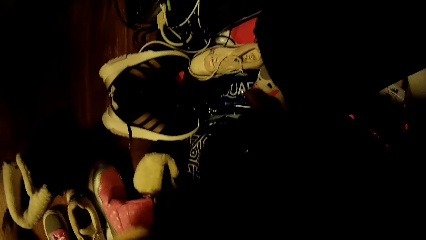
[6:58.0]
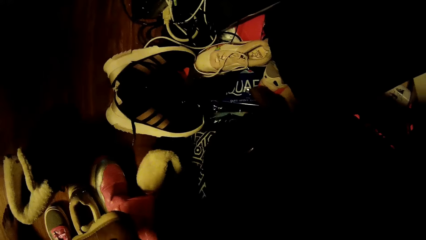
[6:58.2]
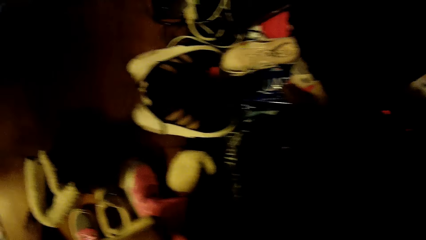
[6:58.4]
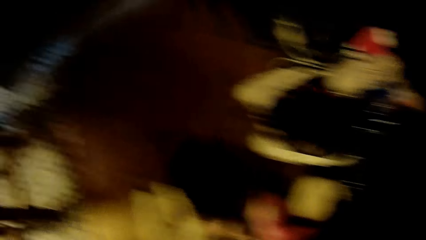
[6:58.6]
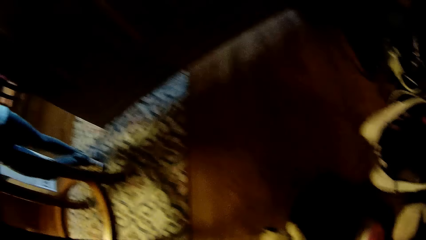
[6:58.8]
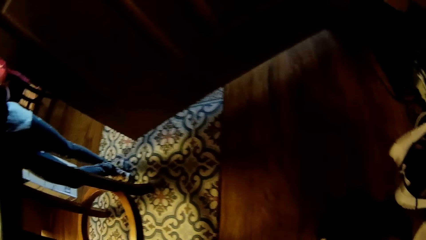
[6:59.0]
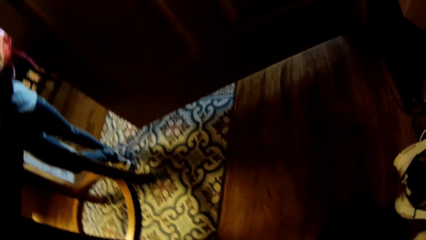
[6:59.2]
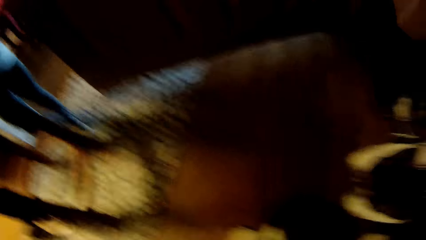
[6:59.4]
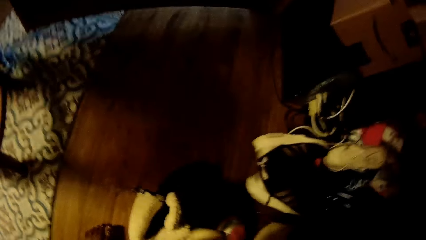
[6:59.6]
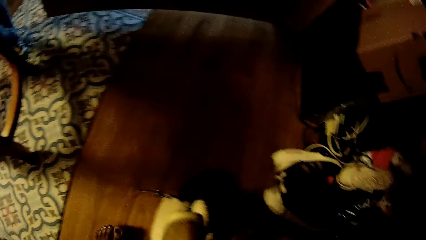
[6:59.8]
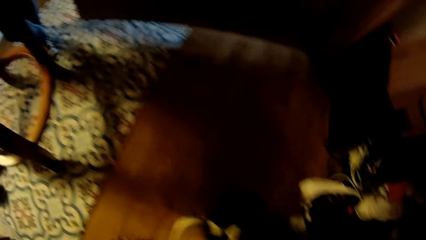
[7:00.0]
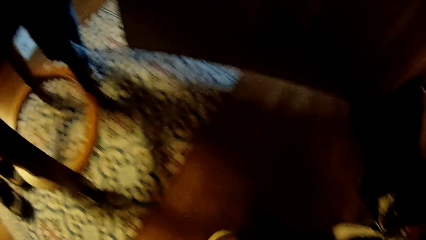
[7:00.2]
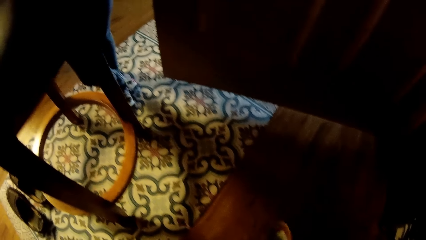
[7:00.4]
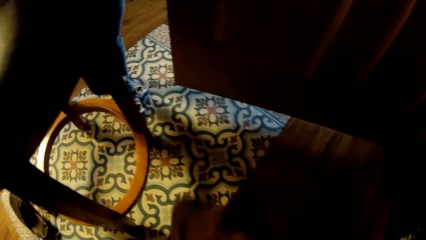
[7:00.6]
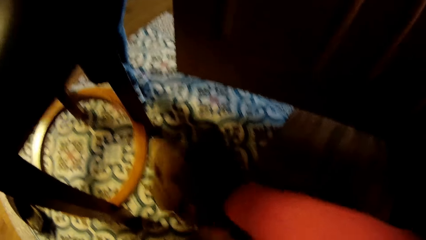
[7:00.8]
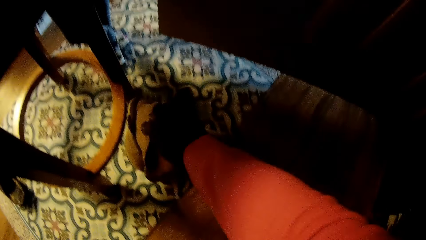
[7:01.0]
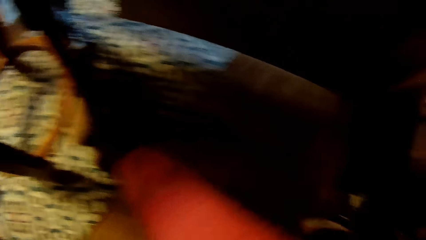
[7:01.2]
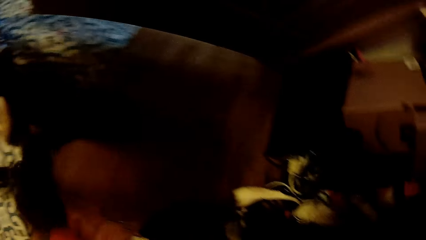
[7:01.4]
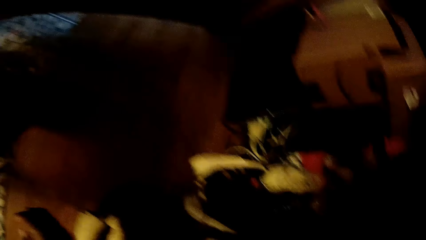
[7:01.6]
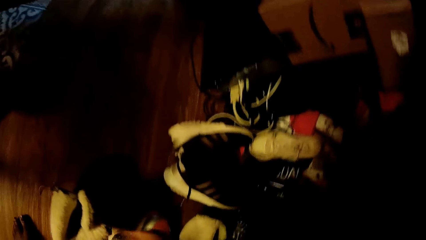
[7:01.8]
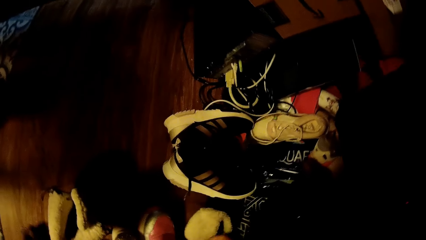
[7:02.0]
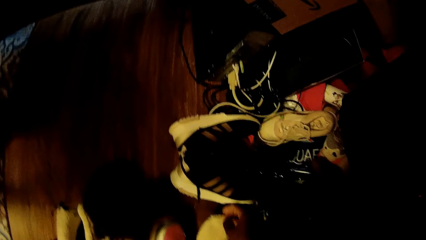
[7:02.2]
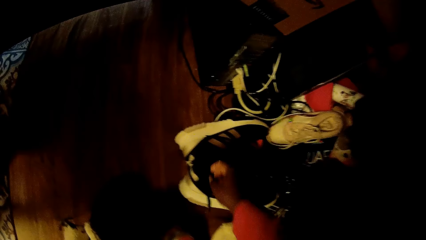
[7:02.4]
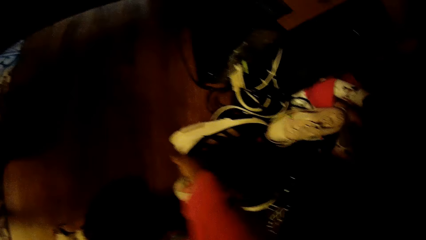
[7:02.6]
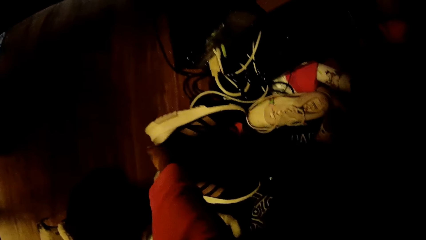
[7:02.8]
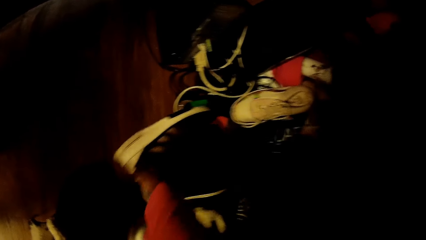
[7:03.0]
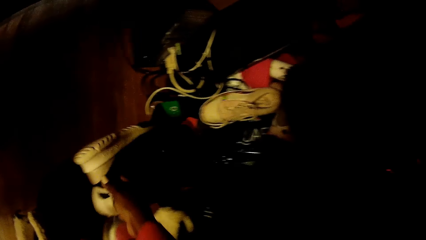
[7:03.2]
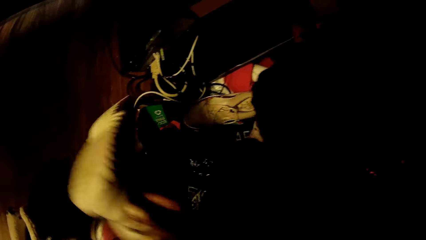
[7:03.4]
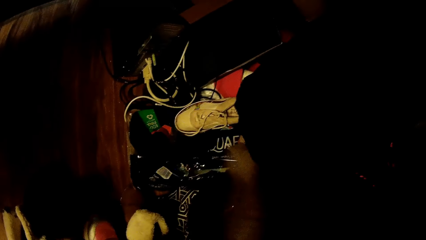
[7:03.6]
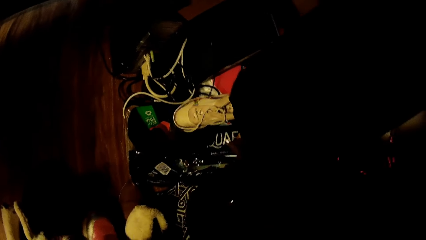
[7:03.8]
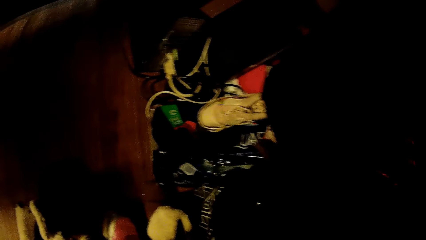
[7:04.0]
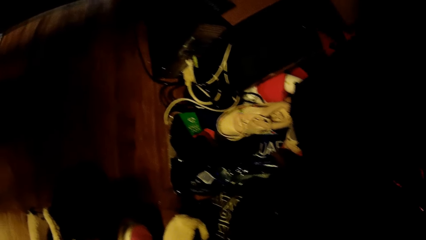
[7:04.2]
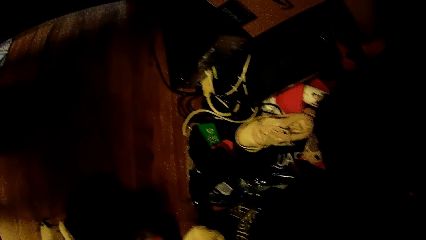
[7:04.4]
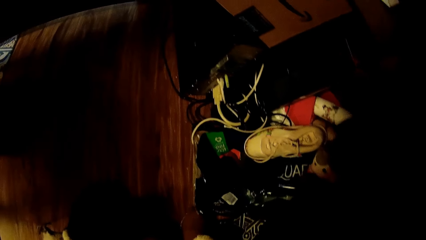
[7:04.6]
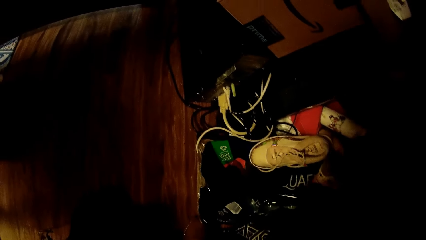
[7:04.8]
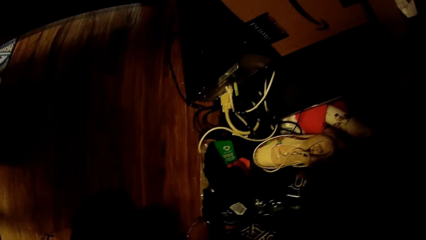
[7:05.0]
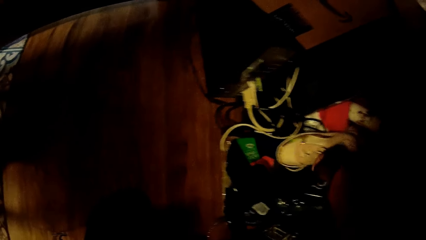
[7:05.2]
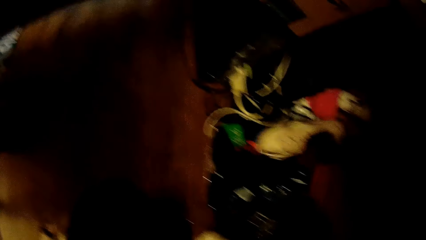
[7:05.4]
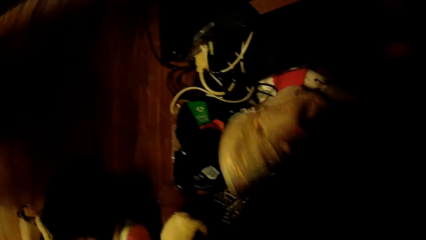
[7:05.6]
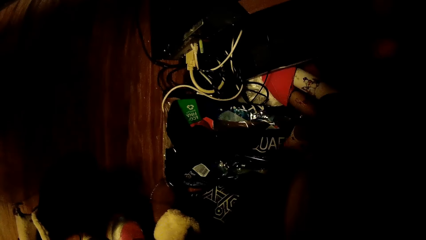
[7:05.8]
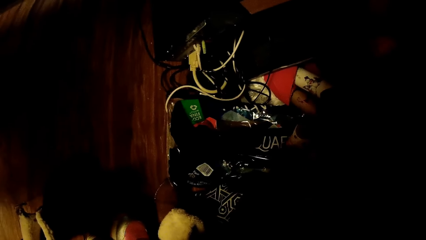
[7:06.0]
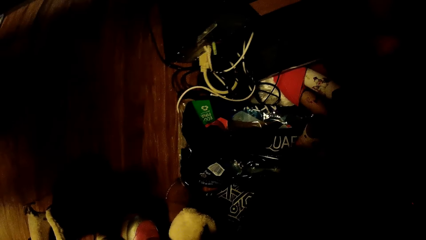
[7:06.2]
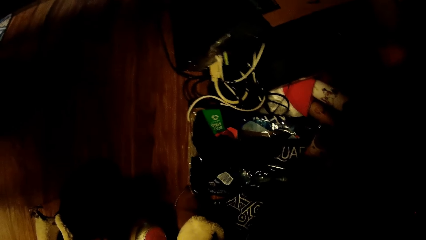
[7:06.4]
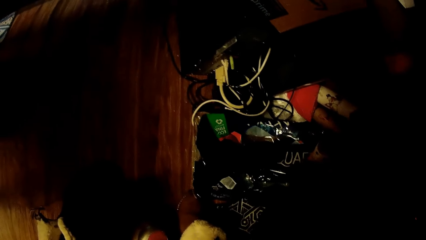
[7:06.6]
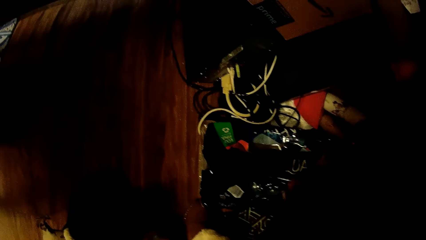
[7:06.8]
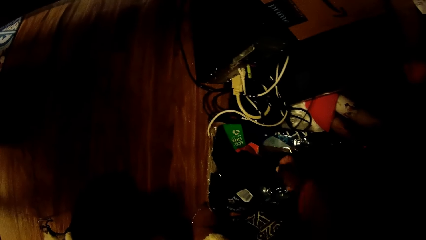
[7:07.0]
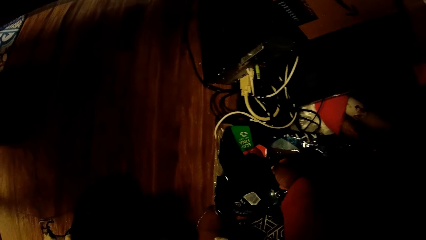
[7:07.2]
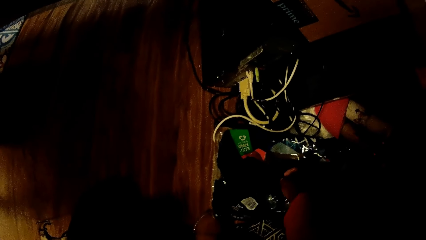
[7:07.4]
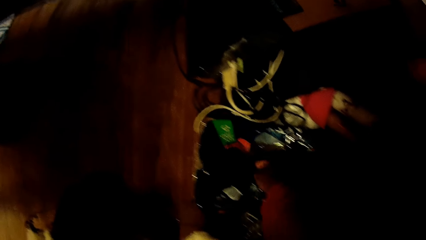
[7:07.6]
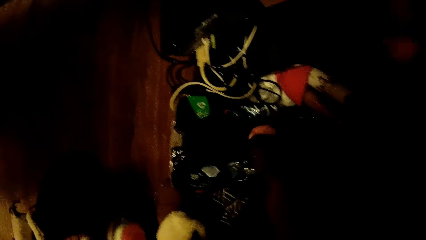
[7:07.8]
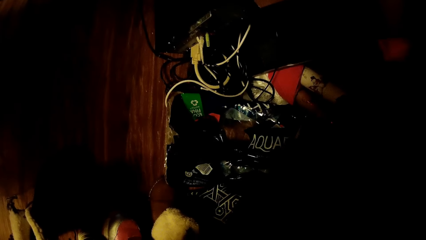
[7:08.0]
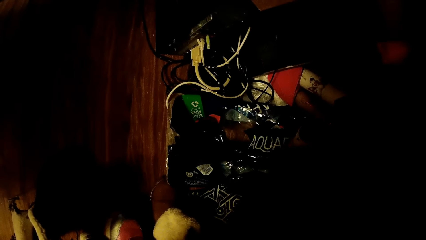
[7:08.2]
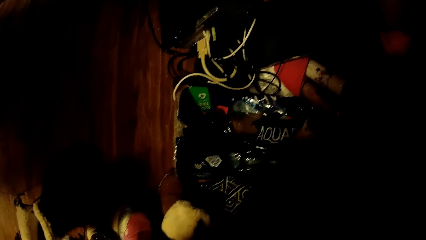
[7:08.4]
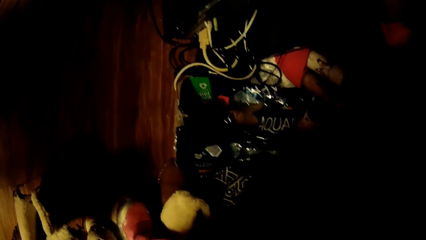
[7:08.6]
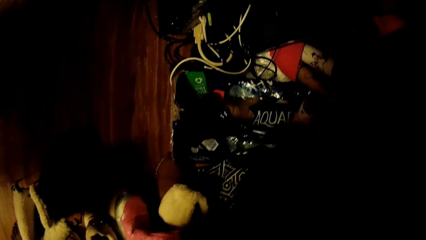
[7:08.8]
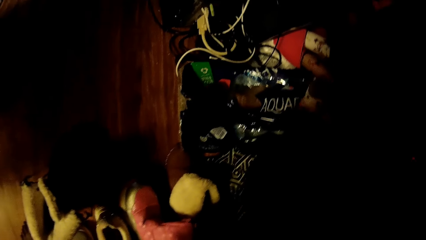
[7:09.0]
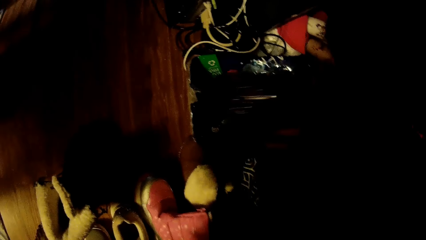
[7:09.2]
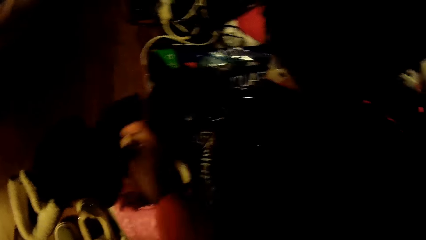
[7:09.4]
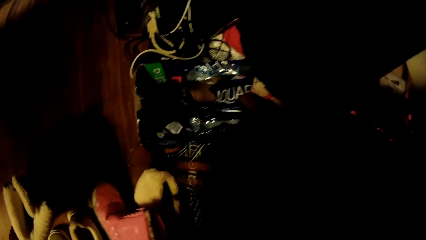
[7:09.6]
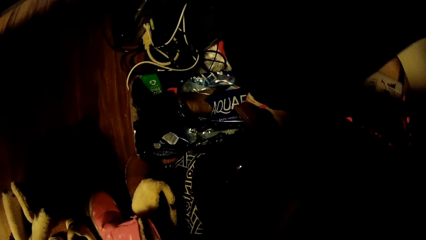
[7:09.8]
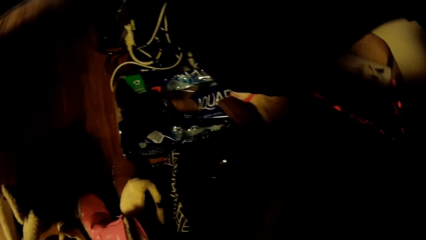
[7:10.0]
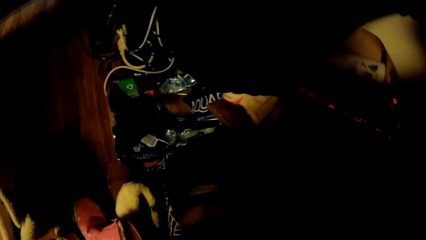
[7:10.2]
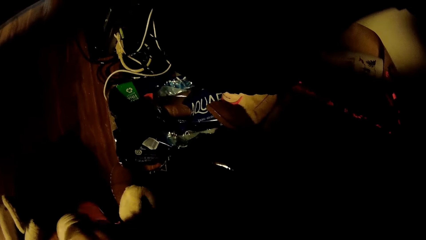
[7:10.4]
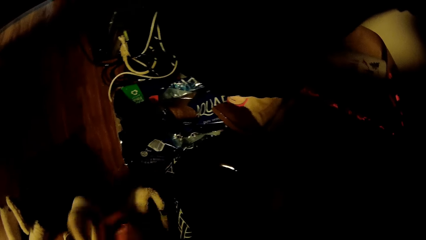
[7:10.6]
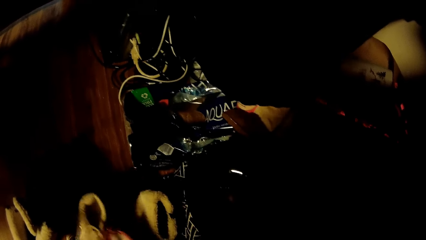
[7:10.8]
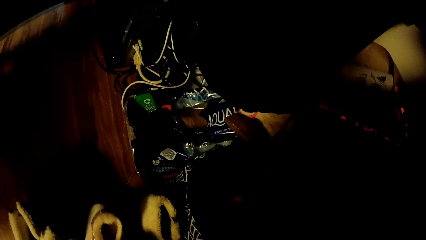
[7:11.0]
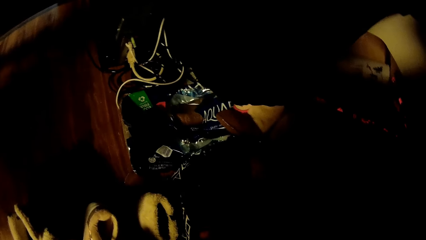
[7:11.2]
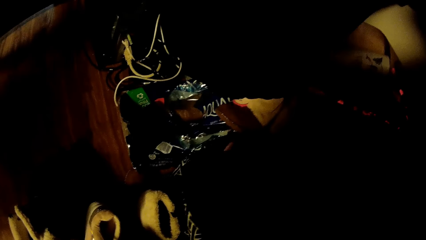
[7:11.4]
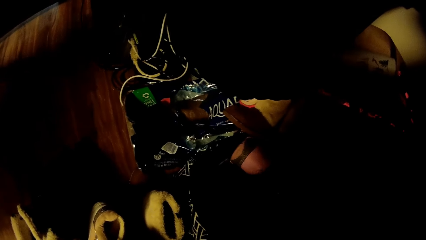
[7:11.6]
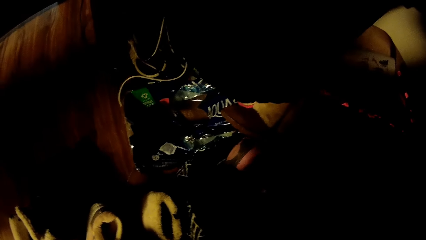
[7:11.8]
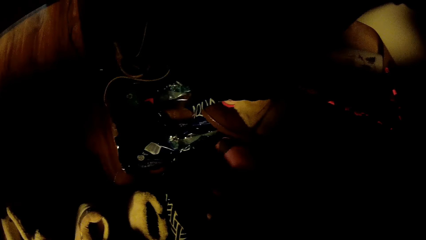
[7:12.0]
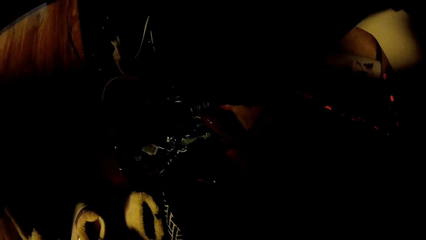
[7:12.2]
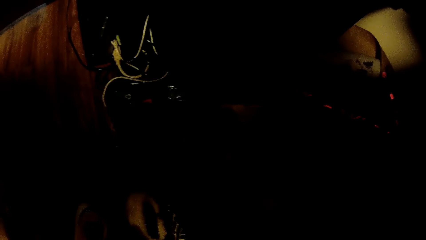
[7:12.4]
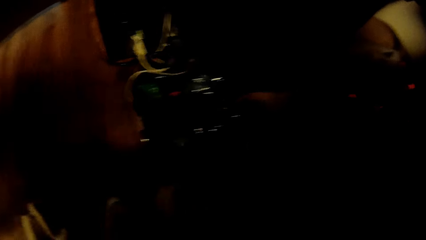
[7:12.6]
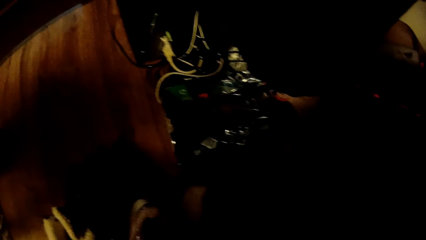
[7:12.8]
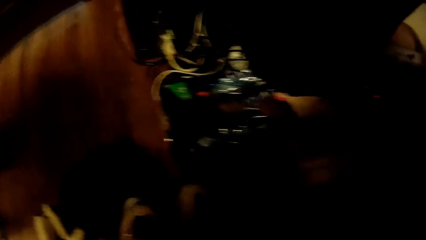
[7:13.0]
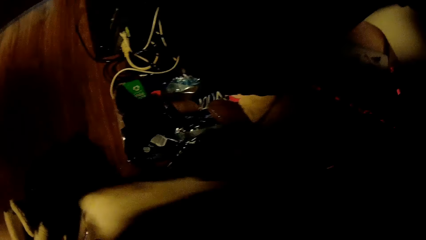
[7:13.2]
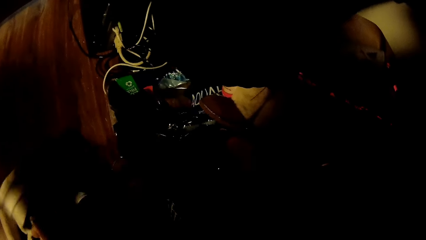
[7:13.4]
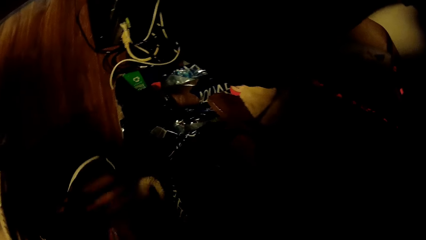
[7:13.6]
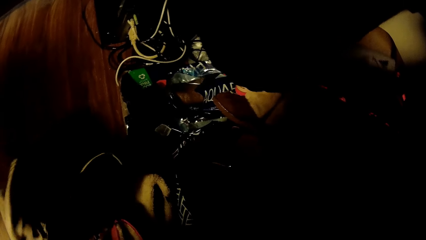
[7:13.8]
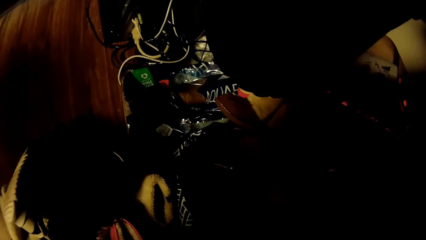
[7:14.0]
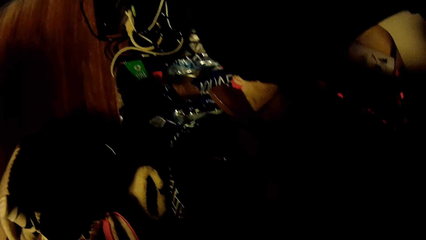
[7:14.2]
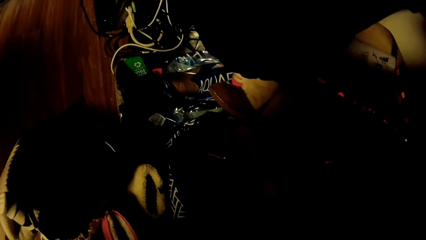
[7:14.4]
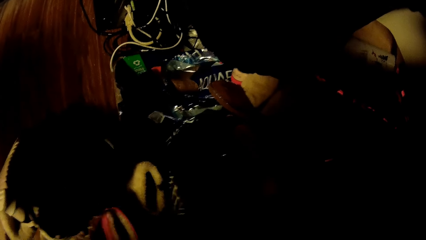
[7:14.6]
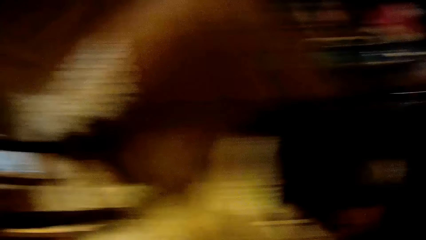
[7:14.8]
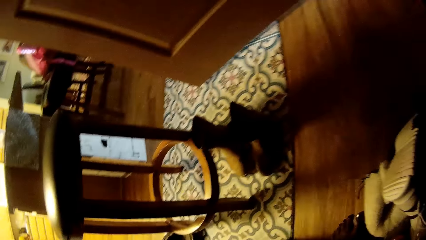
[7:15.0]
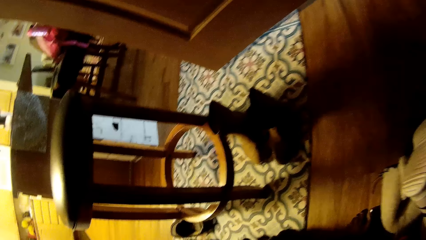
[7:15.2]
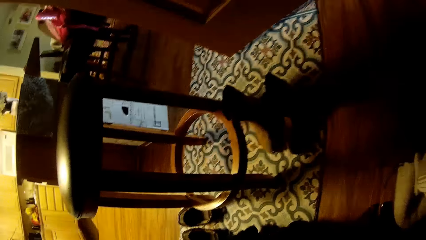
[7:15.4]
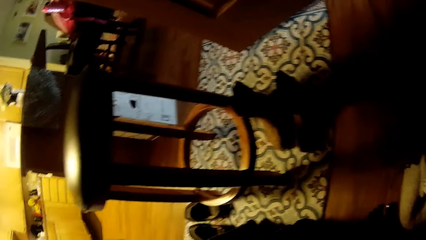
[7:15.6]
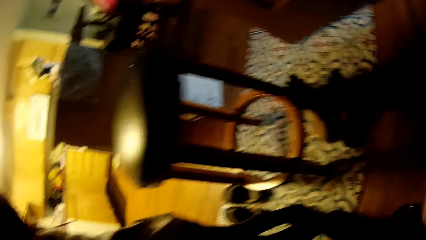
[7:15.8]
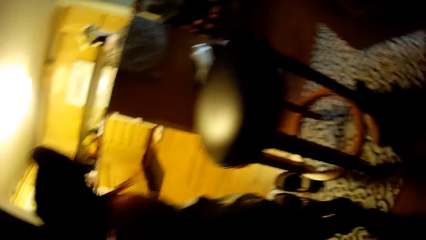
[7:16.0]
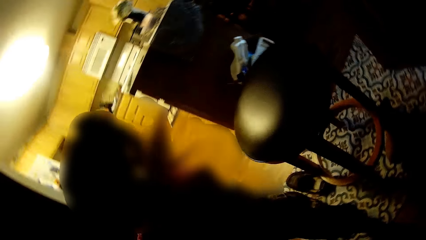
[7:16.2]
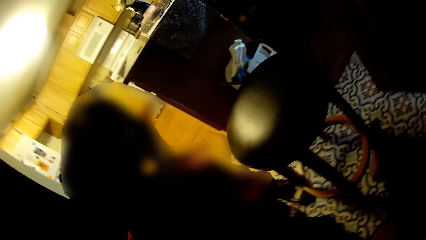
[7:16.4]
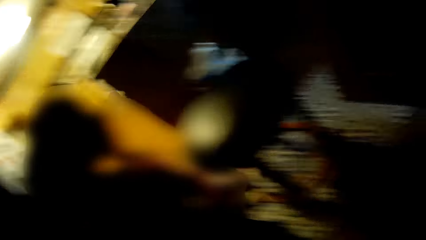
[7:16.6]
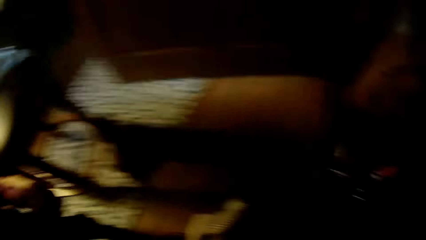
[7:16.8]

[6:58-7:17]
The camera wearer drops a shoe on the floor with her right hand. She sorts out shoes from the wardrobe. She speaks to a girl. The girl converses with the camera wearer. The camera wearer drops the shoes on a rug with her right hand. She picks up a pair of shoes in the wardrobe with her right hand. She picks up a white shoe in the wardrobe with her right hand. She picks up a sachet in the wardrobe with her right hand. She drops a black boot on the floor with her right hand. She drops the white shoe on the floor with her right hand. She drops black sneakers on the floor with her right hand.
